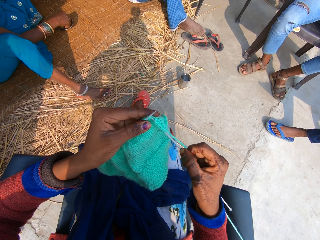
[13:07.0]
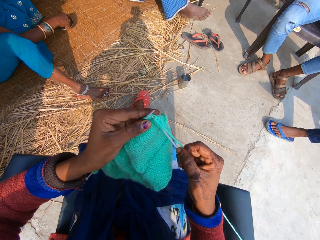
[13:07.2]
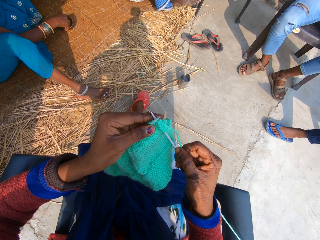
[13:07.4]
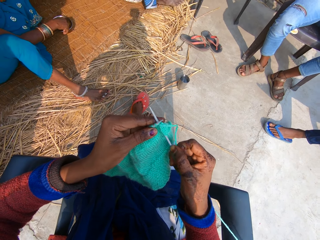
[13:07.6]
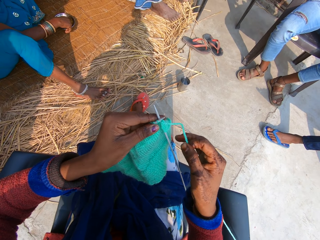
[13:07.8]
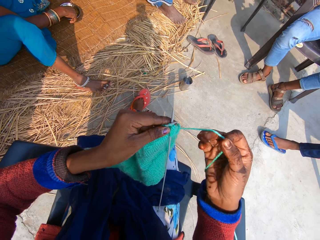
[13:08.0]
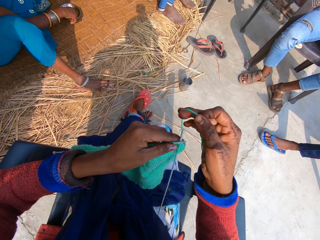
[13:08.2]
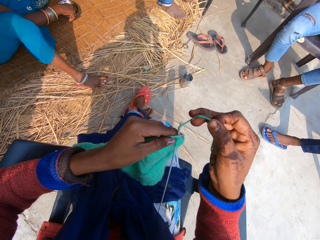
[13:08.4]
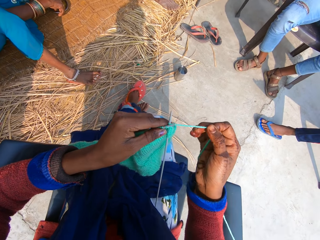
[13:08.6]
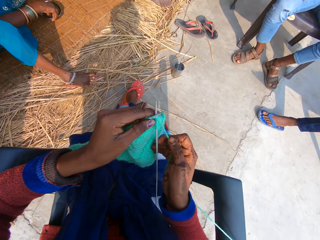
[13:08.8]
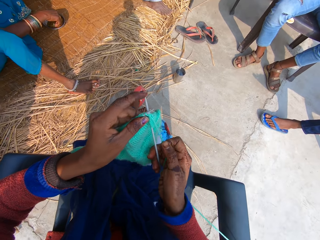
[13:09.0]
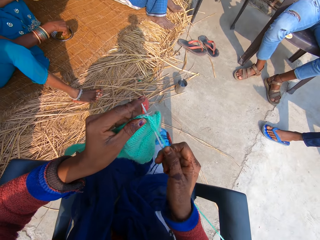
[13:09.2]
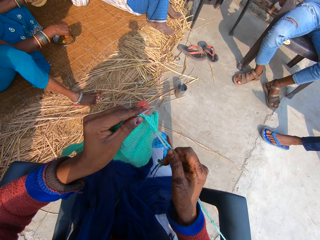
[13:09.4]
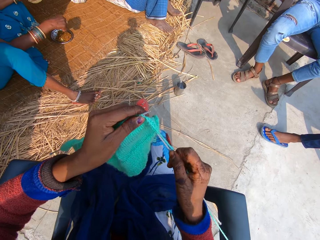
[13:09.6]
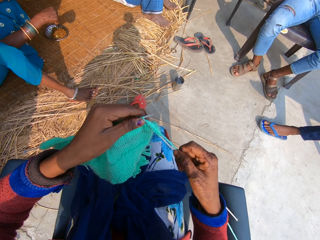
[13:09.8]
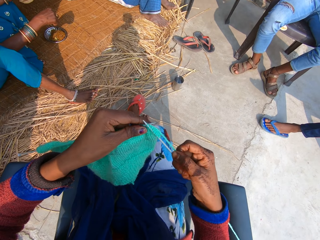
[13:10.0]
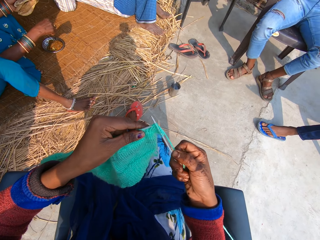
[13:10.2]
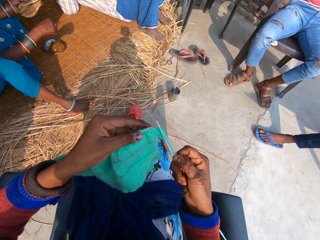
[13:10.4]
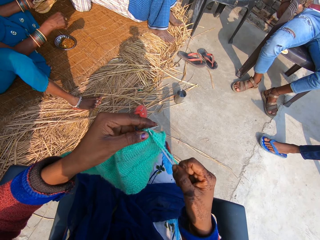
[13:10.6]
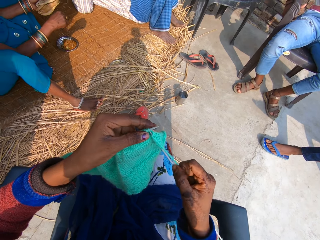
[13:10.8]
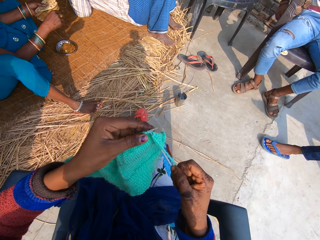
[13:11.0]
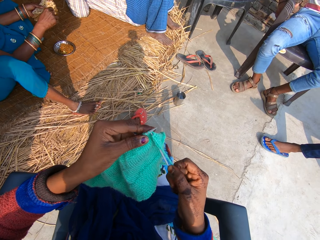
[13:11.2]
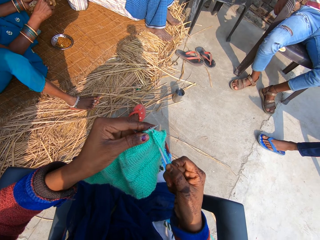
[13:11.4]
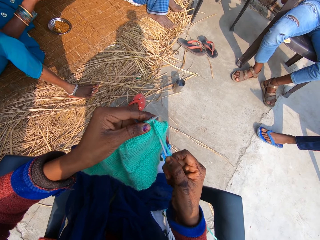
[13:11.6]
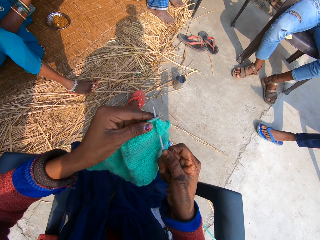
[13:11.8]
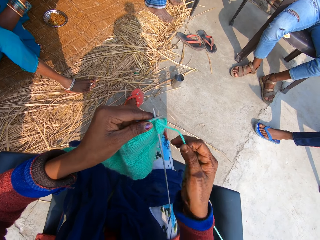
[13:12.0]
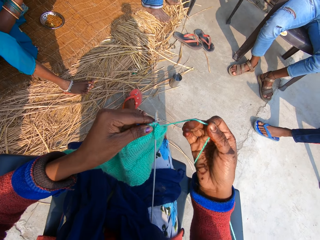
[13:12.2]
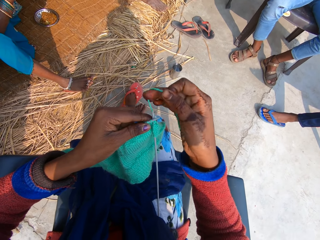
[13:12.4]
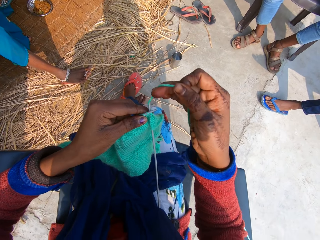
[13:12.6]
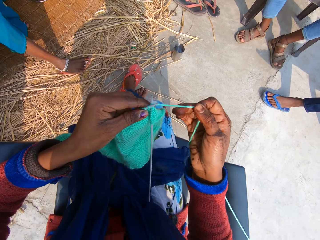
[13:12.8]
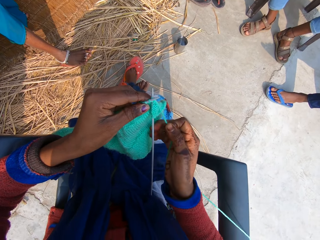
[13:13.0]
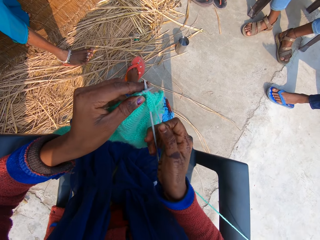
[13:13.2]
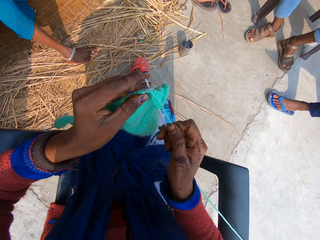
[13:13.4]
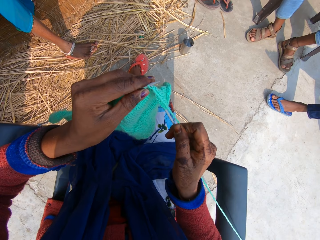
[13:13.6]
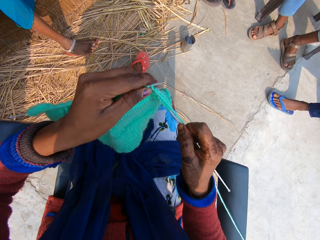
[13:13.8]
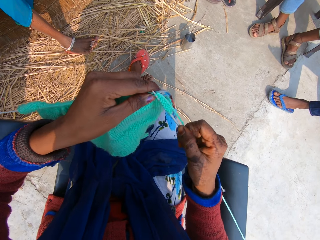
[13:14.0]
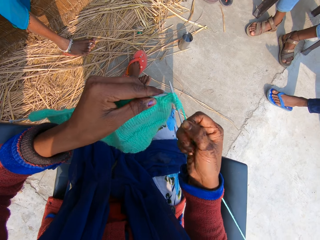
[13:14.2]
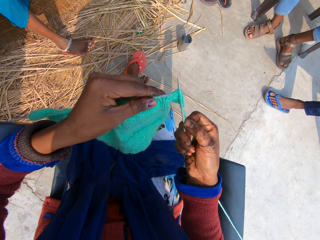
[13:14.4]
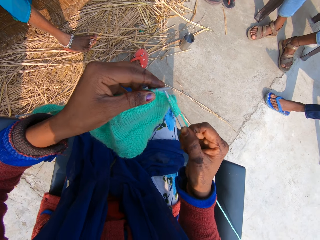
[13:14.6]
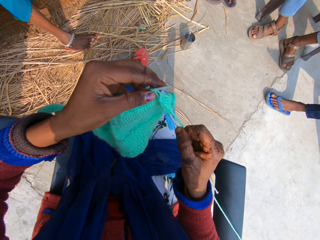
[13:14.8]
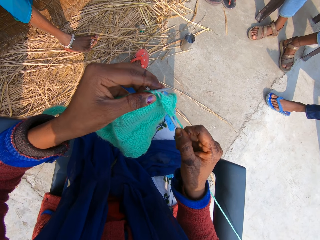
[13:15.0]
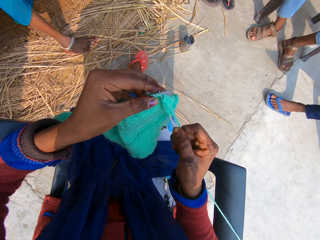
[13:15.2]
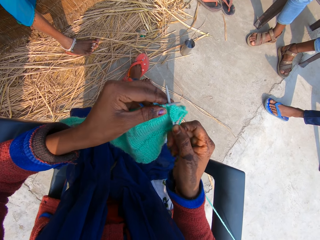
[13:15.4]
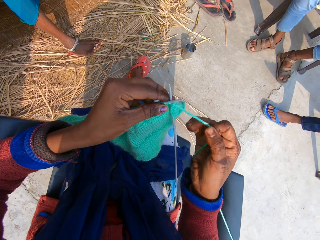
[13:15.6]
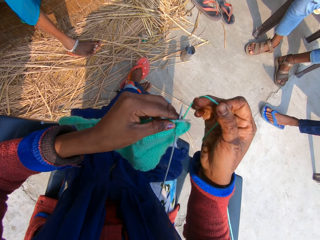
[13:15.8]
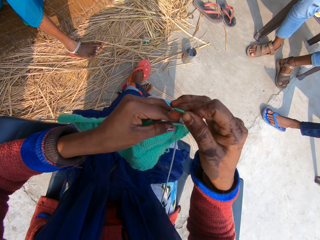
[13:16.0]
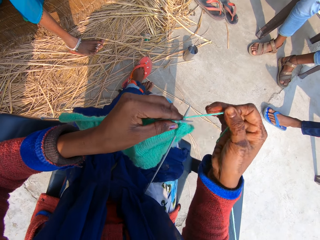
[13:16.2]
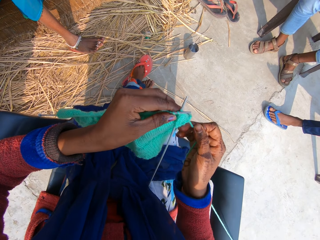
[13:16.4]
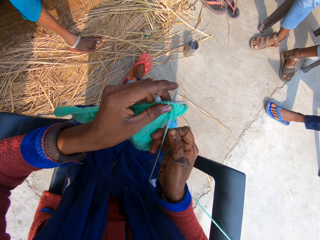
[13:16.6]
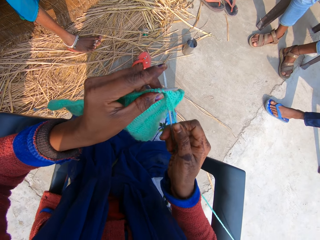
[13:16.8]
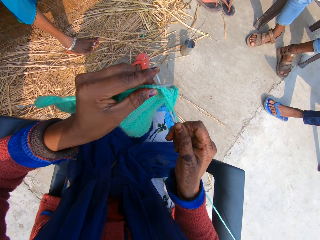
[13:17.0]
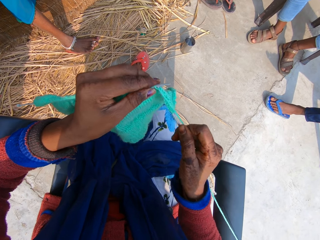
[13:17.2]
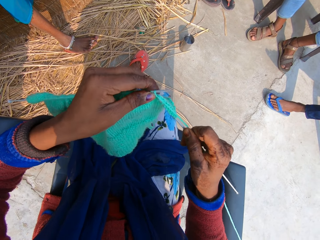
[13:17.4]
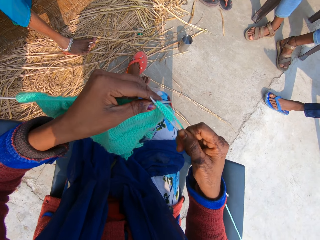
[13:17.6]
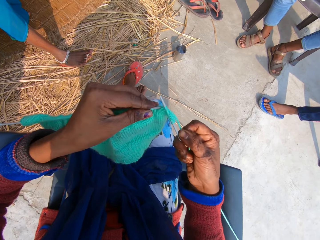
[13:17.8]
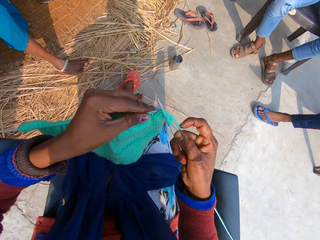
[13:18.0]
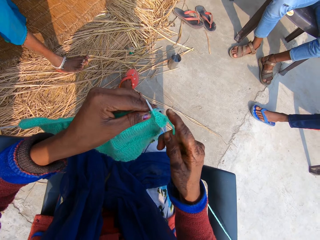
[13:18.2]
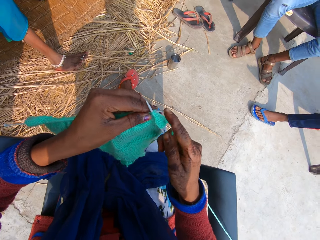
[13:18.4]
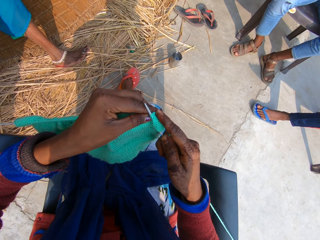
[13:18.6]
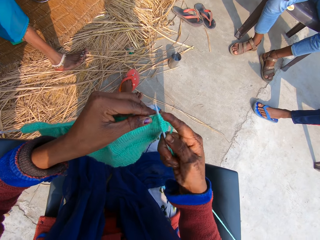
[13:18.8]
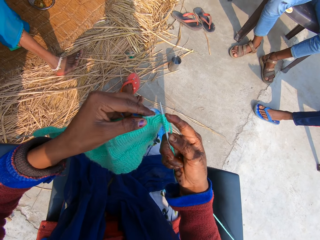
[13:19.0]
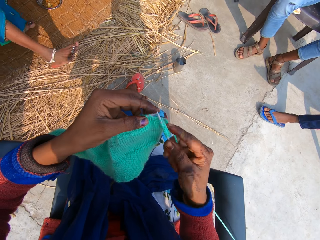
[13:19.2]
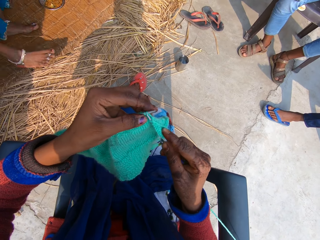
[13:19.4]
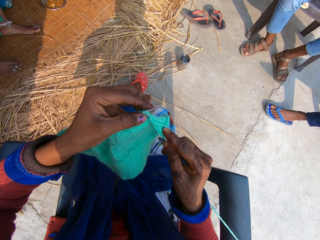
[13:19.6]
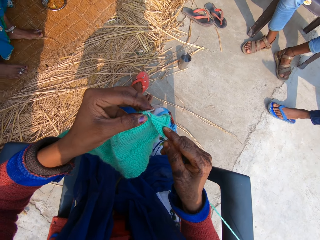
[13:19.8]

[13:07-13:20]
A woman removes her right leg from her slippers. The woman places her legs on the mat. The camera wearer talks with the people. They knit the fabric with the knitting pins.

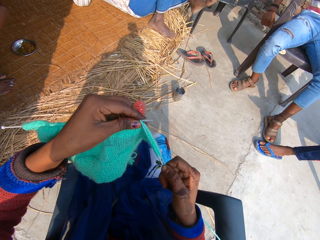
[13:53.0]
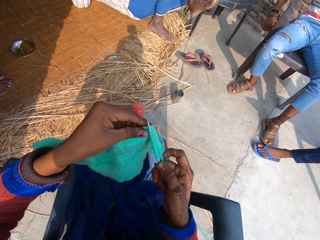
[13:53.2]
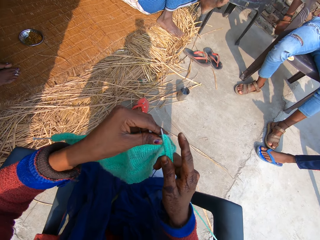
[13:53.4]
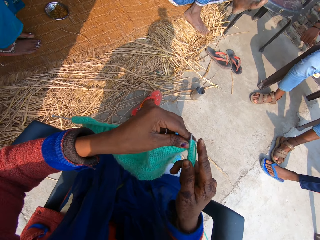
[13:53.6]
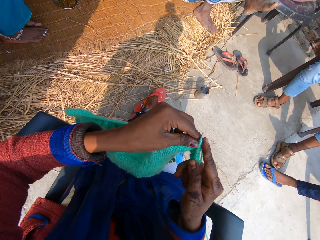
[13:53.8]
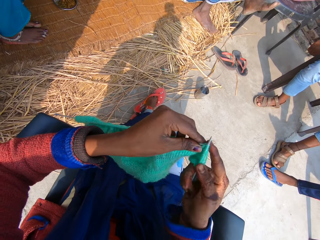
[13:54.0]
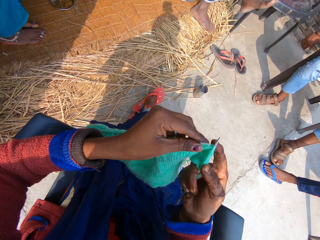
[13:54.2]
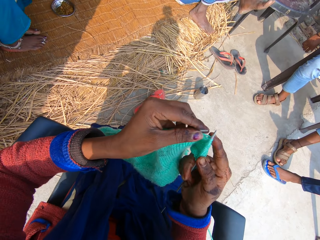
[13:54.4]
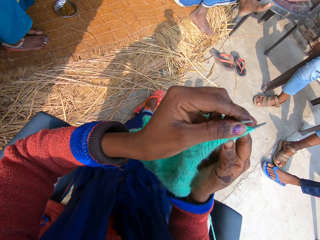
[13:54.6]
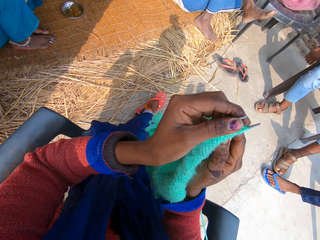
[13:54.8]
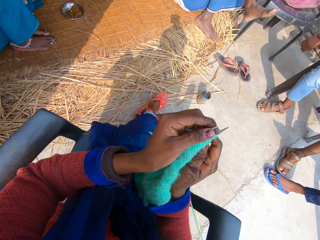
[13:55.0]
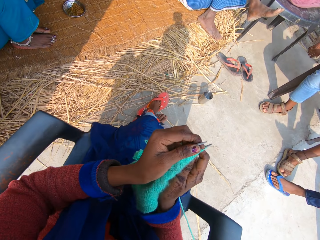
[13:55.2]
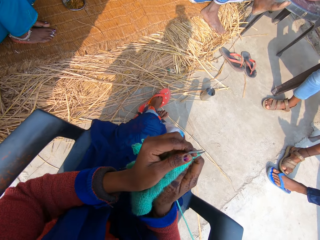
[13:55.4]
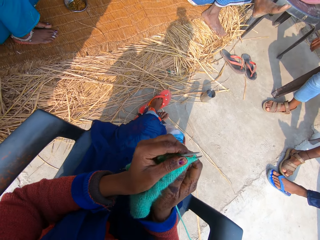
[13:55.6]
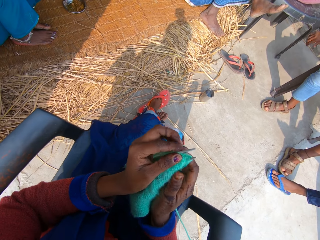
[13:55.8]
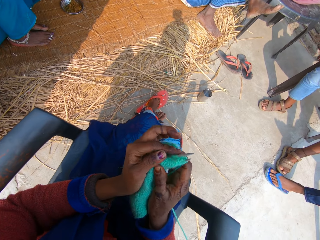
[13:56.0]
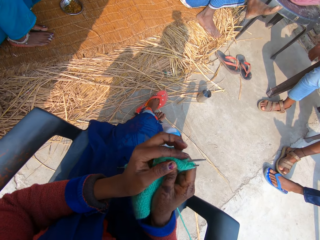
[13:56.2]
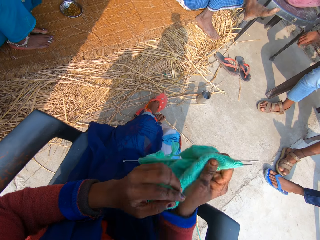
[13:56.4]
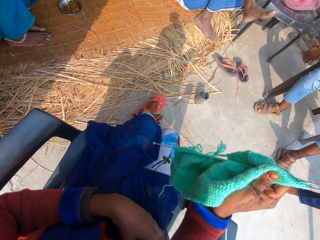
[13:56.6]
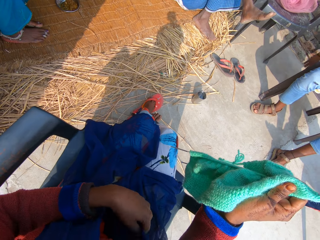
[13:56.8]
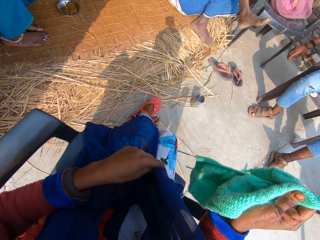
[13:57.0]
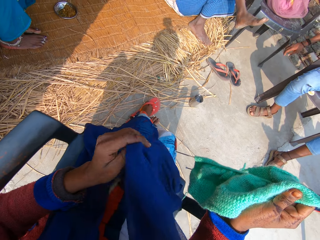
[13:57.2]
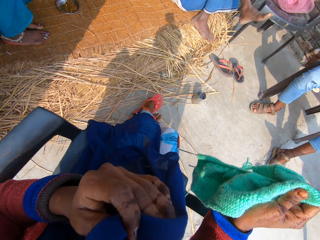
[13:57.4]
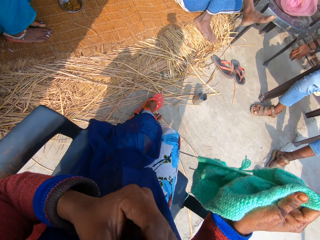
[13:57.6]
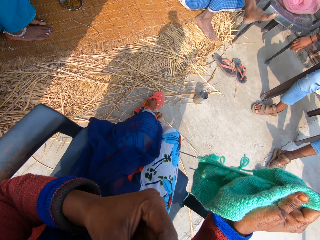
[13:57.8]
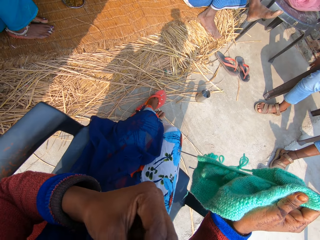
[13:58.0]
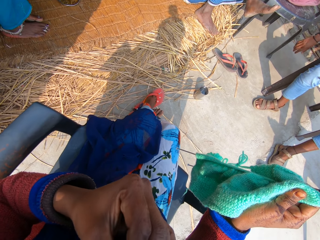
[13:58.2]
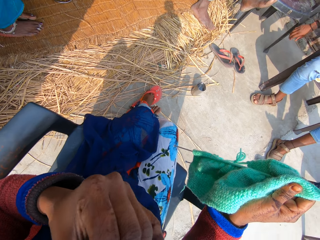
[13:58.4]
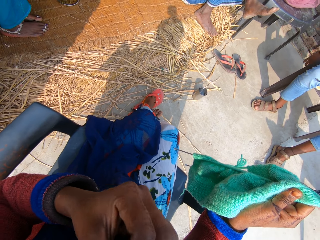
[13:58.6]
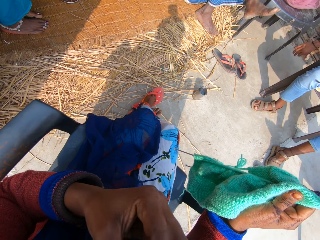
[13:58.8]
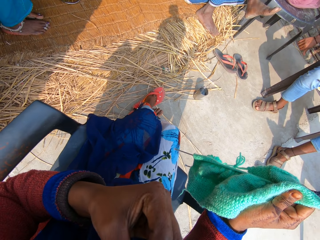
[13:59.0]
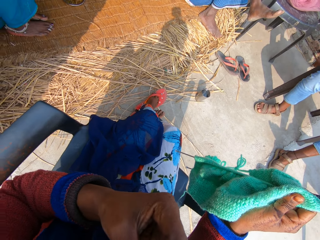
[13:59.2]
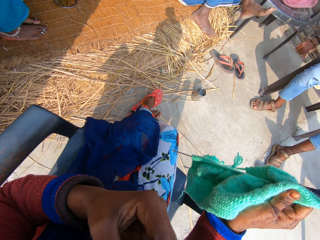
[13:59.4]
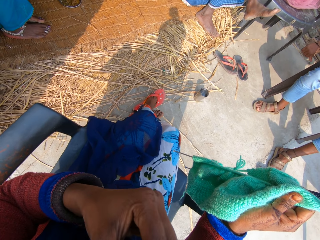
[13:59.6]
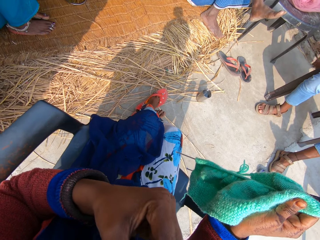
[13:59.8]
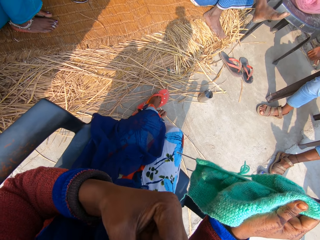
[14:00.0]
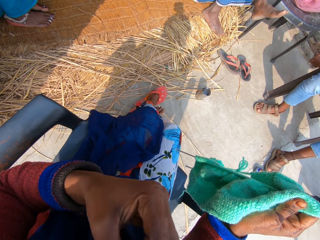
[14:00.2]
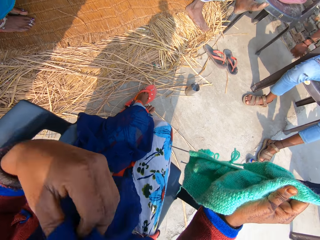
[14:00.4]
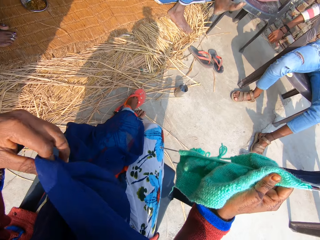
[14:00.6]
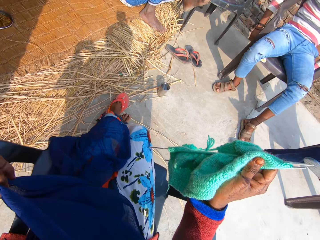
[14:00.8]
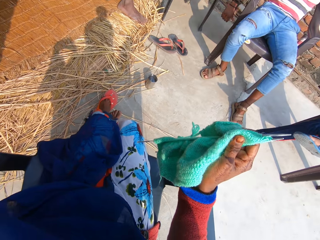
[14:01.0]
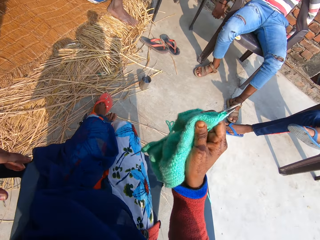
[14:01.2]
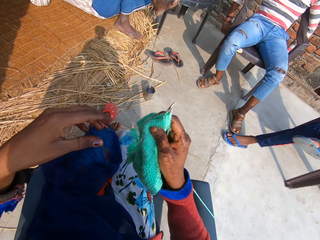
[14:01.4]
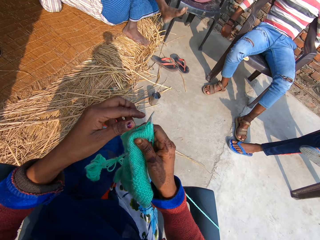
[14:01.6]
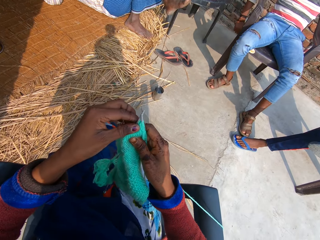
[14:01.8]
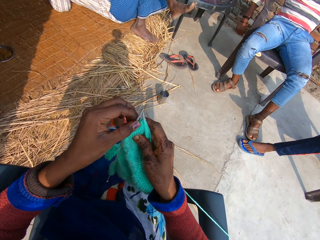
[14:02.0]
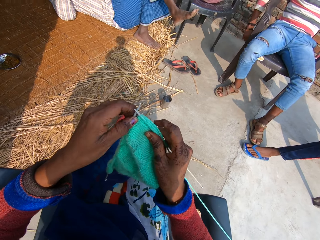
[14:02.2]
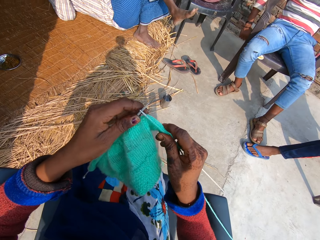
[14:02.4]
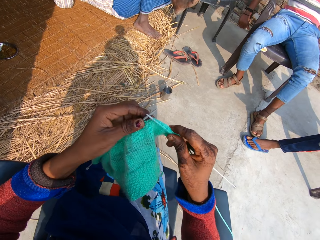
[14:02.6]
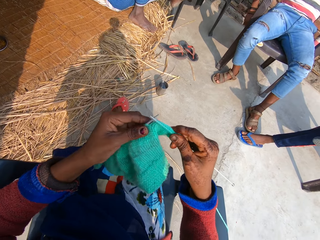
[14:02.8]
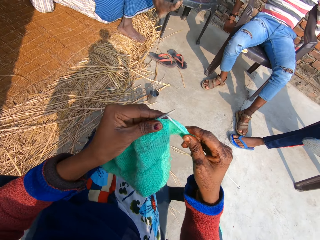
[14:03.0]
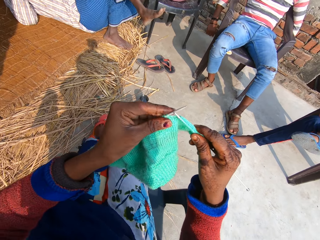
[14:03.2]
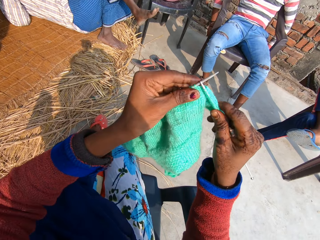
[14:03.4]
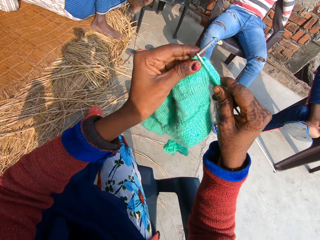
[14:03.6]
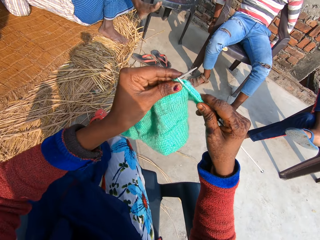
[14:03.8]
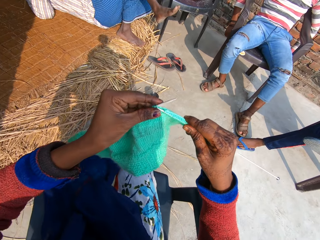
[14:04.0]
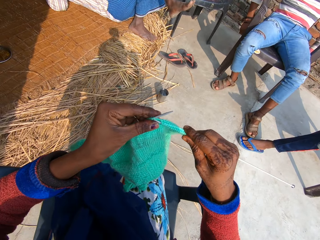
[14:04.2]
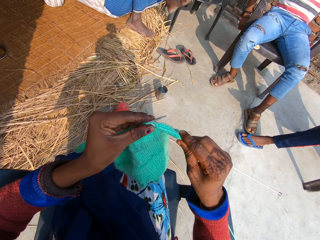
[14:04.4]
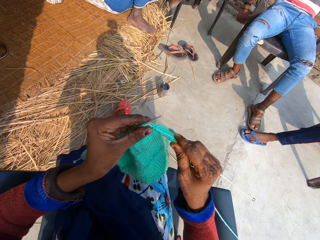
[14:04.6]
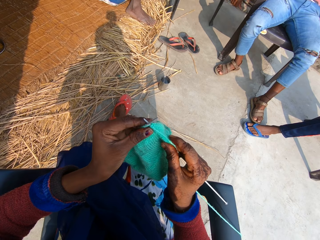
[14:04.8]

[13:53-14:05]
The camera wearer folds a fabric on her hand. She adjusts the fabric. She holds the fabric with her right hand. She picks the fabric on her neck. She wipes her face using the fabric on her neck. She drops the fabric on her thighs. She holds the fabric with both hands. She lifts the fabric.
